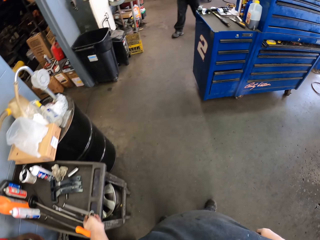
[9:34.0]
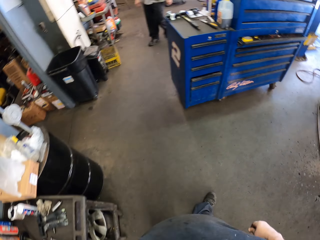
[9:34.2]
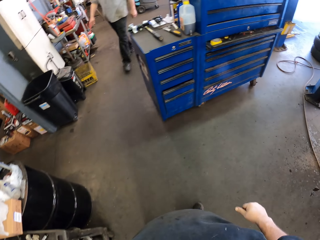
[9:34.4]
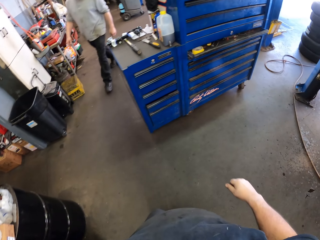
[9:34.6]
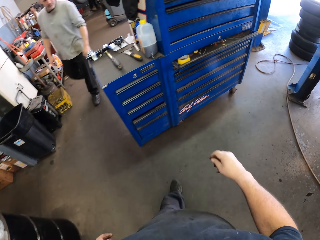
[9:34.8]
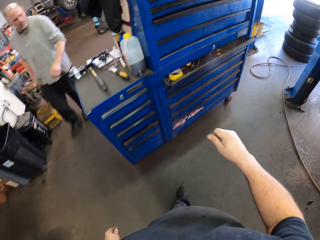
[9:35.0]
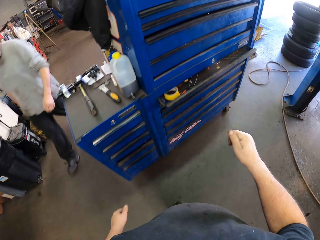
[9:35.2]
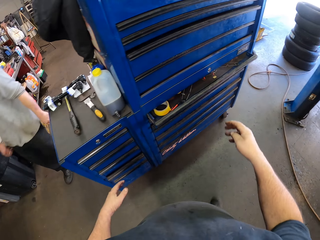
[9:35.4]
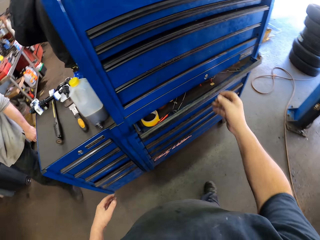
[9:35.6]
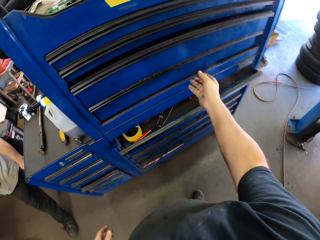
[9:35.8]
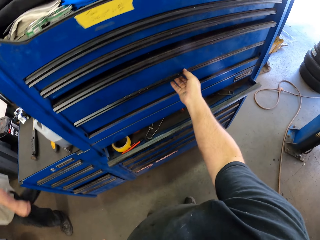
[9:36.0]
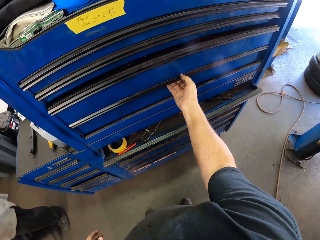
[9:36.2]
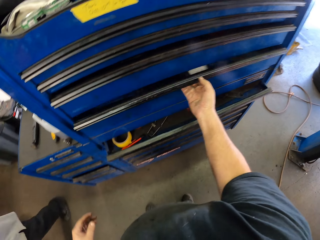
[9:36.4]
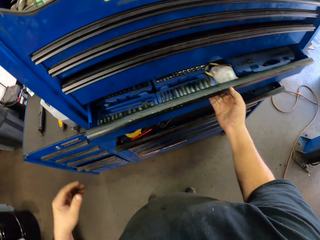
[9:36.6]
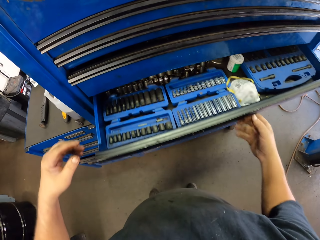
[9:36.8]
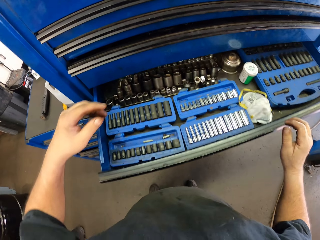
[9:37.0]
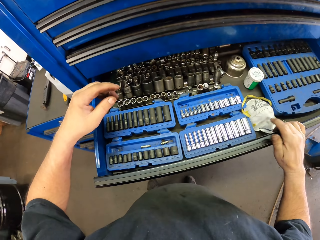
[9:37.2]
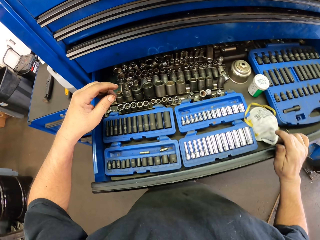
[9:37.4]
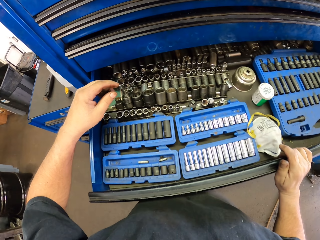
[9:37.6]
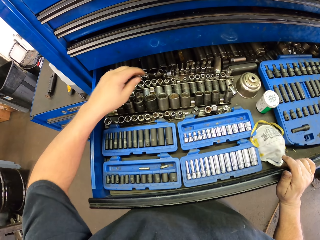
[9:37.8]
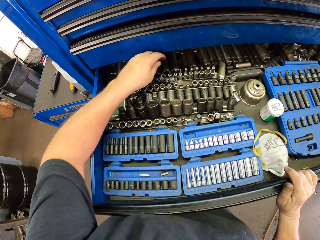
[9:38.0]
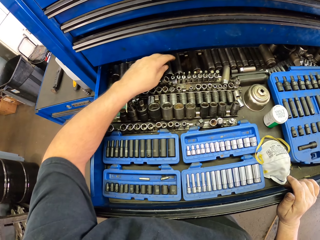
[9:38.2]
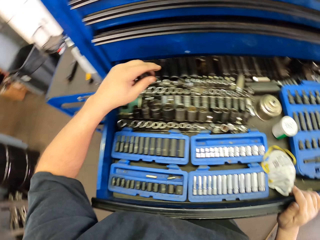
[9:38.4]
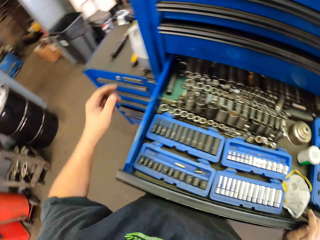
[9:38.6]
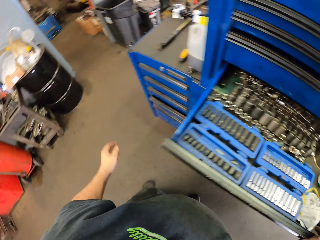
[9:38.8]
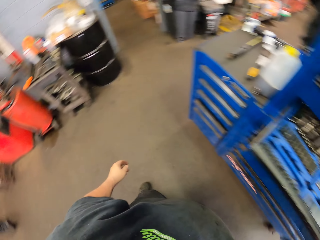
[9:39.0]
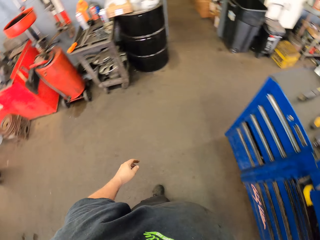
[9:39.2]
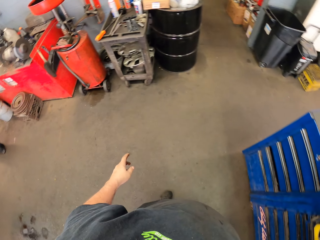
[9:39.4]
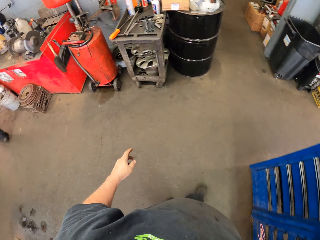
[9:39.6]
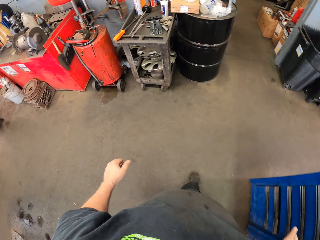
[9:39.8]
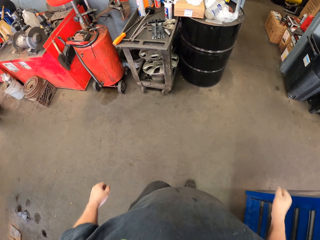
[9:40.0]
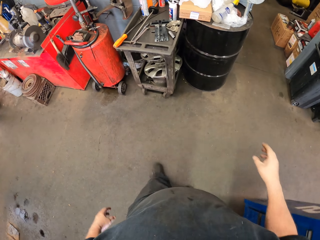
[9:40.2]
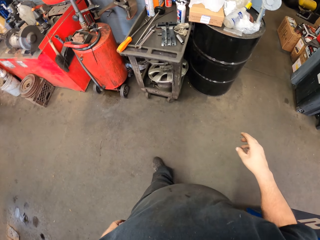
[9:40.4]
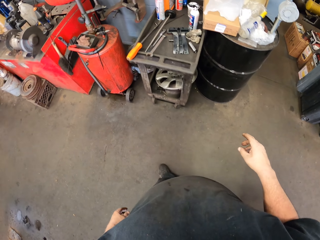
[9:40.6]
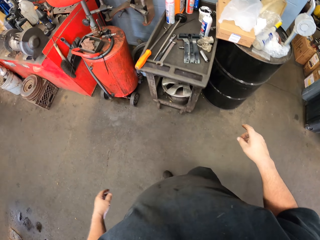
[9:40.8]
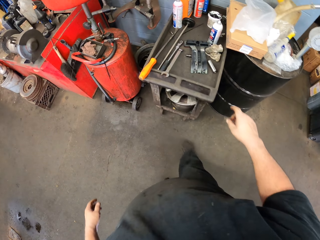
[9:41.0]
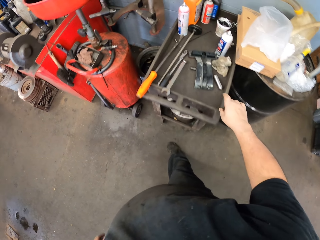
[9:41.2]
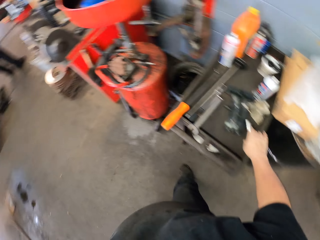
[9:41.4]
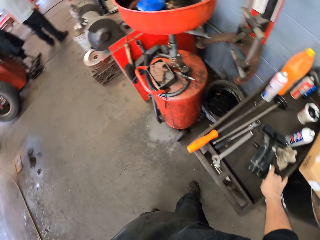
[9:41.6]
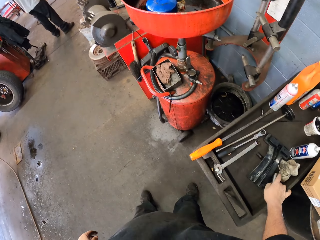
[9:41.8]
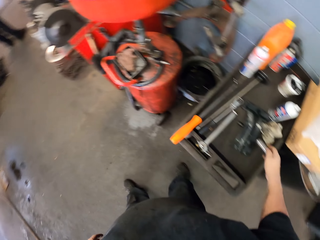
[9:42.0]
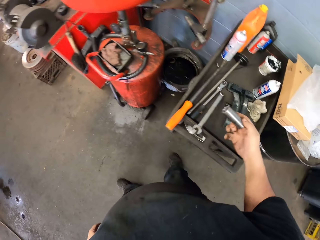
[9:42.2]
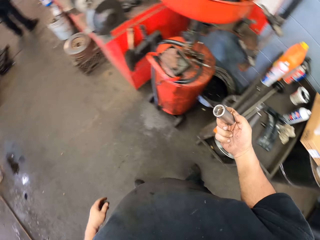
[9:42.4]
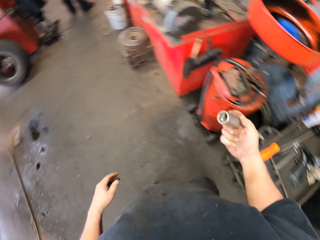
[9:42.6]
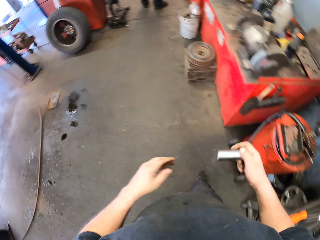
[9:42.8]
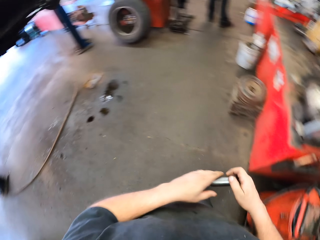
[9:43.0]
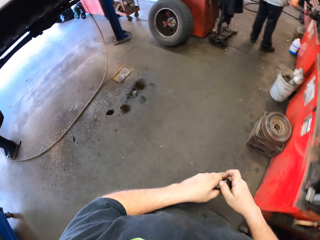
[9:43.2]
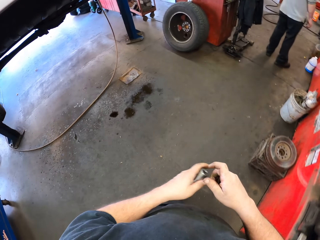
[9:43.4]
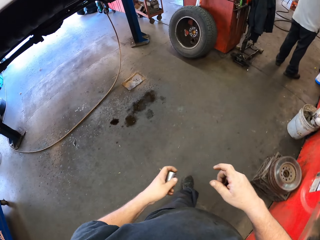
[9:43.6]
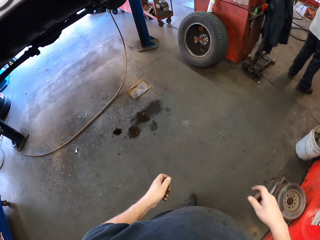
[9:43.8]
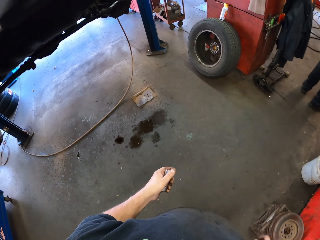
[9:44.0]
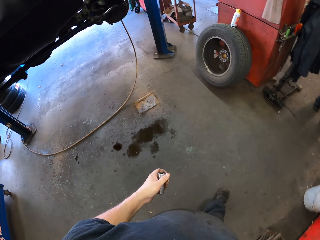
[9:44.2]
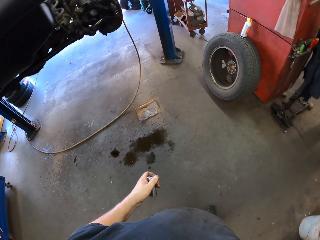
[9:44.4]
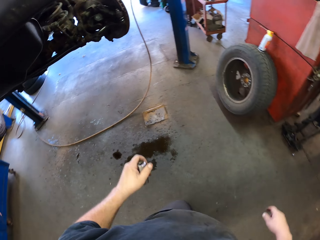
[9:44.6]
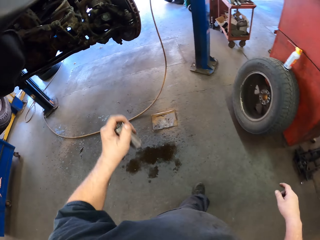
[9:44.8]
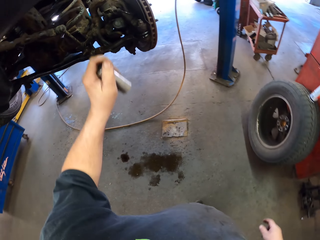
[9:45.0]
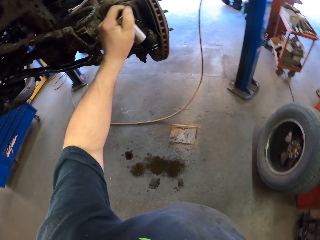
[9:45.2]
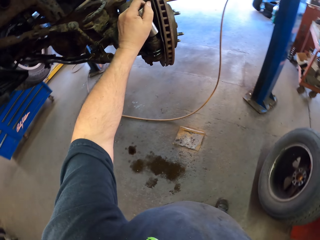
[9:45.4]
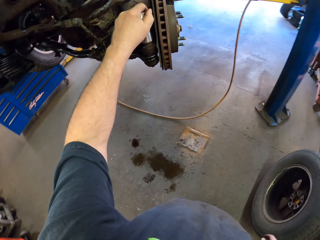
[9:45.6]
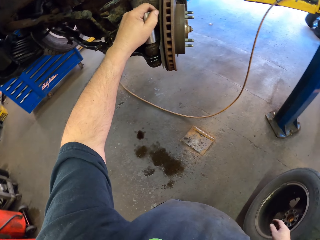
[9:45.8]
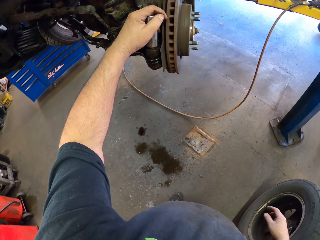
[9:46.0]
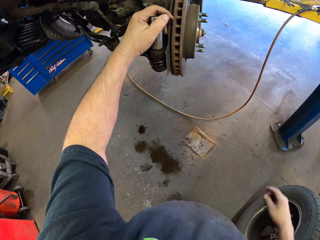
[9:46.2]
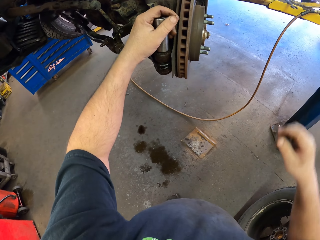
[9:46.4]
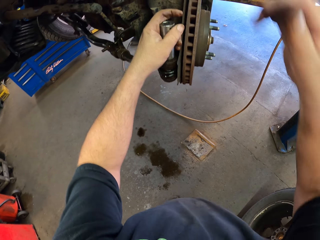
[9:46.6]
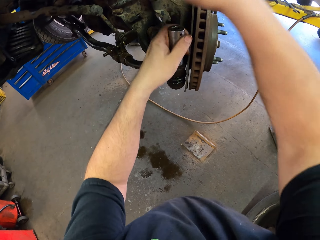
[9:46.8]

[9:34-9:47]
The camera wearer puts the spanner on a table or trolley. They walk in the garage. They pull the toolkit drawer and close the drawer. They turn around. They walk in the garage. They take a socket spanner. They walk in the garage. They take the socket spanner from the right hand. They put the socket spanner on the nut.

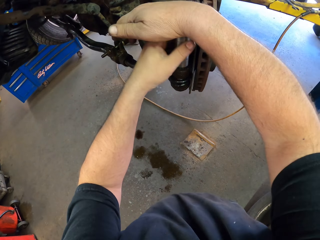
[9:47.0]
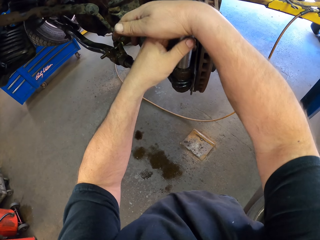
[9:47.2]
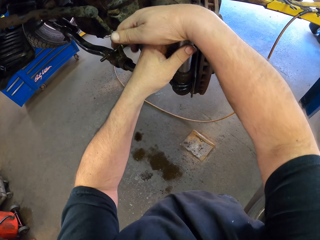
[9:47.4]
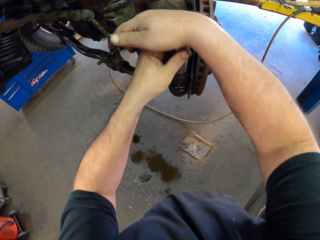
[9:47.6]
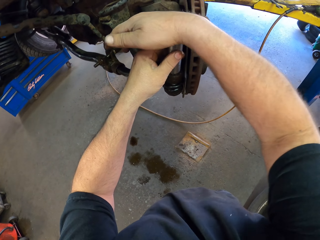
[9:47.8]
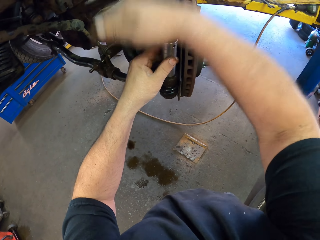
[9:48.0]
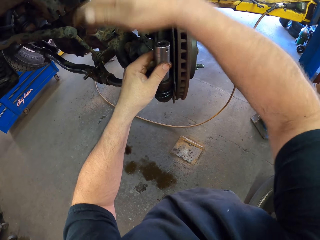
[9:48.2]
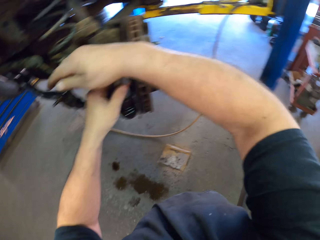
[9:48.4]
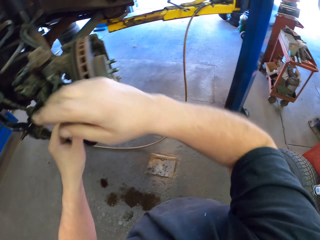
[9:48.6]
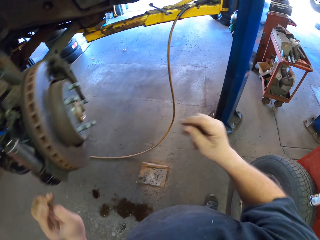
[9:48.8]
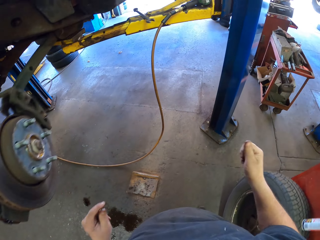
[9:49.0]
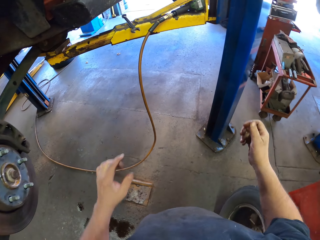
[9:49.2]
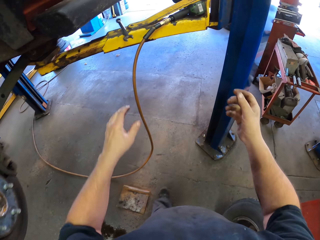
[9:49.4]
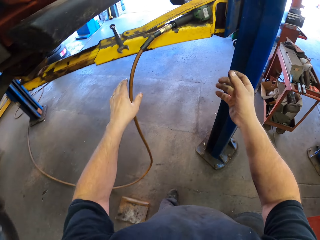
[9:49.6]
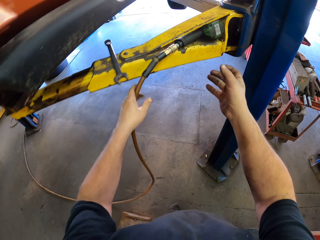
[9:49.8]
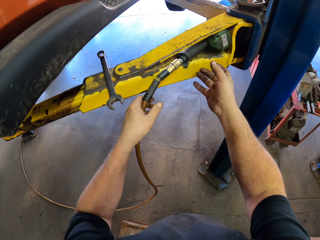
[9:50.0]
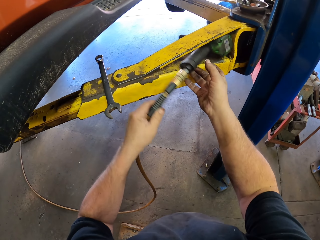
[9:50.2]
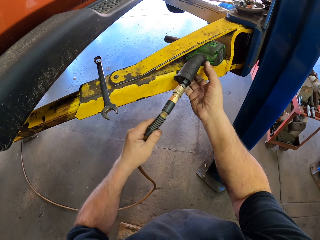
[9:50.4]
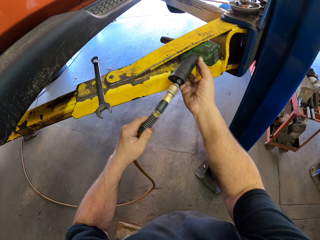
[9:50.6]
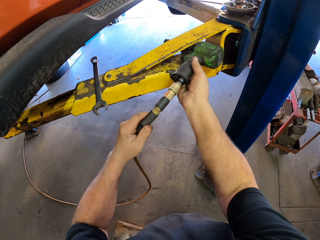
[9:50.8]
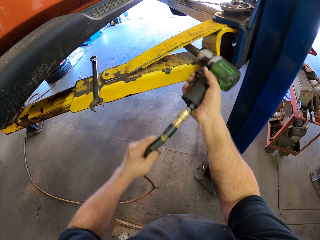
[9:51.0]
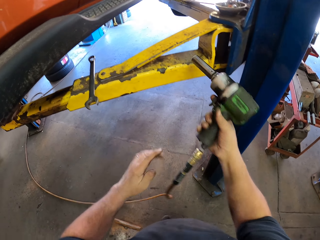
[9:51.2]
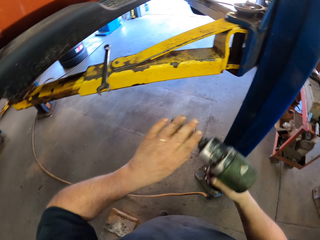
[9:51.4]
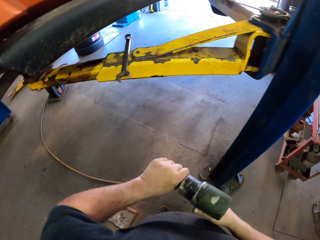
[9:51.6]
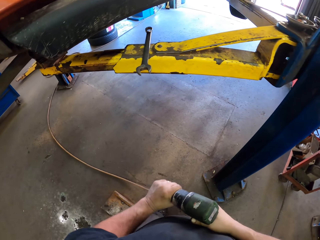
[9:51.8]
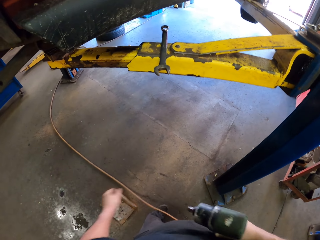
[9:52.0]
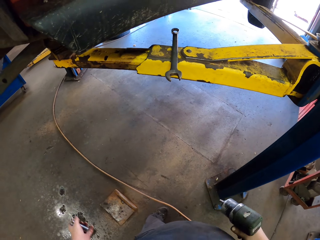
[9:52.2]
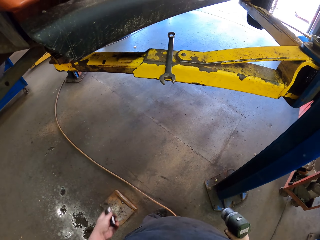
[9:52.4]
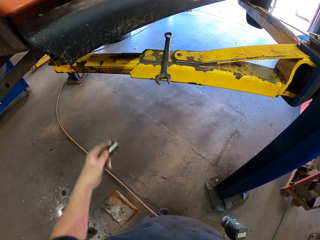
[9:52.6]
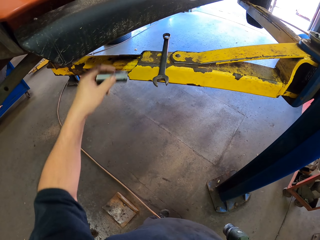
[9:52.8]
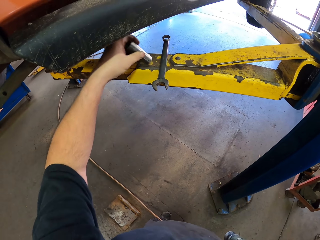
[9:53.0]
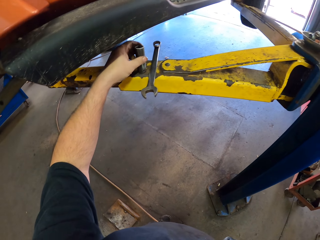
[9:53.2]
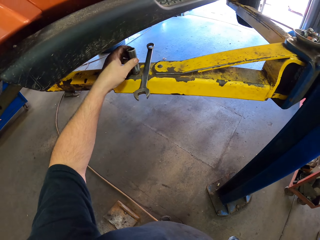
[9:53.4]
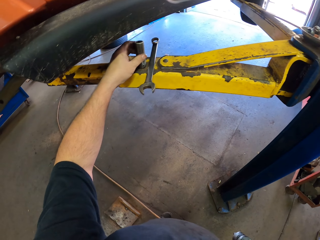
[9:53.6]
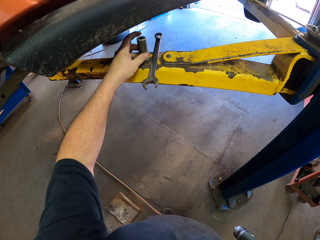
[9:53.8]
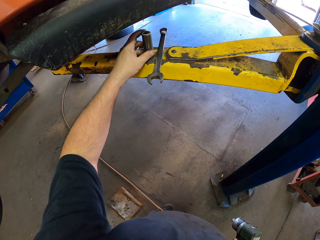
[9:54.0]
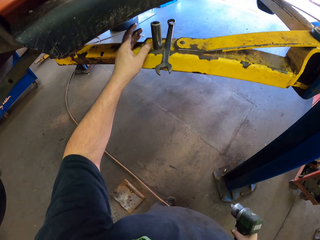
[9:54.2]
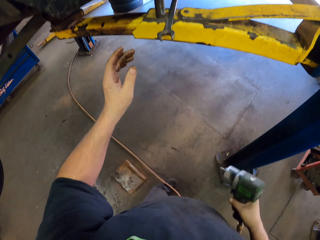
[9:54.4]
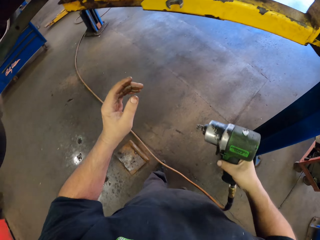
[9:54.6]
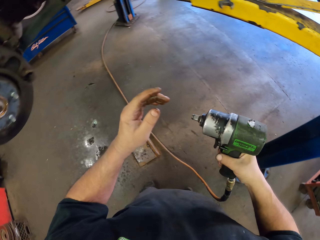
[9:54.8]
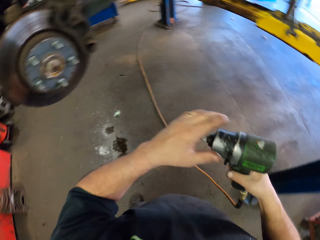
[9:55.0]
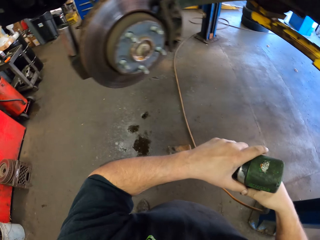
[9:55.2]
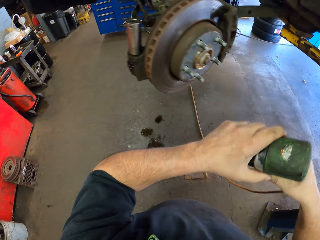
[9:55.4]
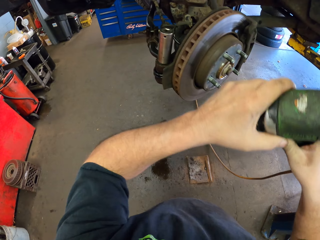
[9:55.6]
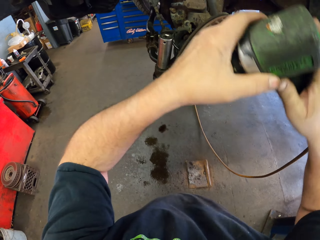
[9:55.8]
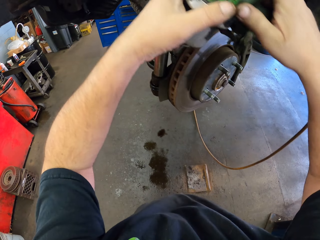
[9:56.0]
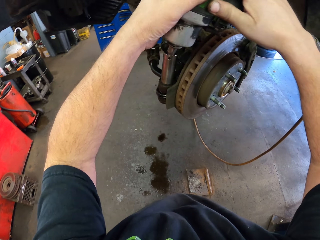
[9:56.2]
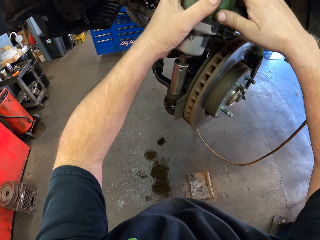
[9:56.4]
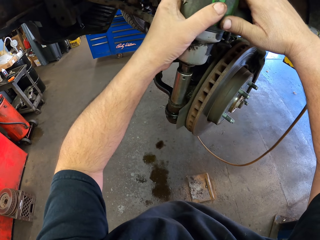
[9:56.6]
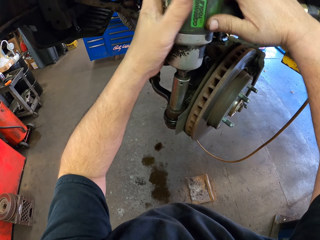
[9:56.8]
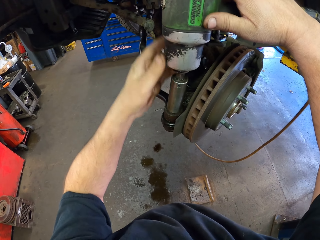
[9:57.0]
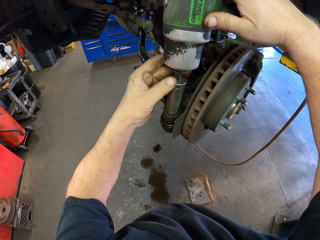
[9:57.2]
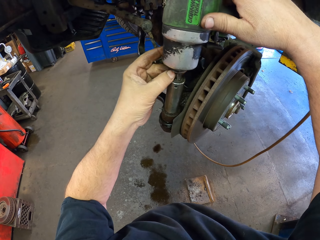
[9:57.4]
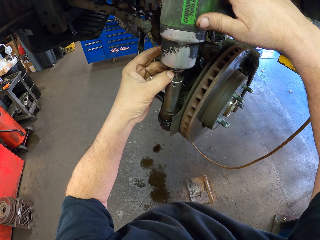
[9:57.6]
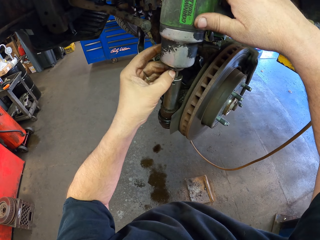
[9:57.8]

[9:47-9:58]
The camera wearer adjusts the socket spanner or nut bit on the nut. They attach the nut bit on the brake. They walk in the garage. They take the impact driver. They remove the socket spanner. They put the socket spanner on the car lift. They hold the impact driver with both hands. They put the impact driver on the socket. They adjust the nut with the impact driver.
